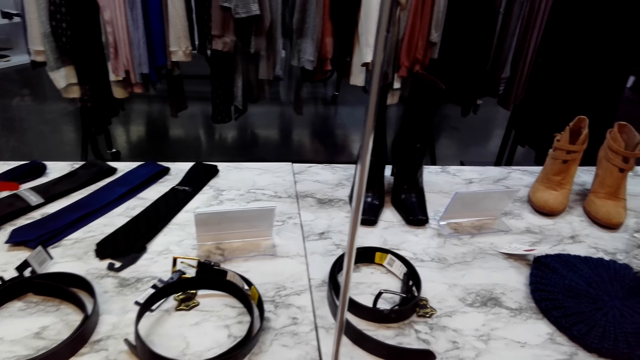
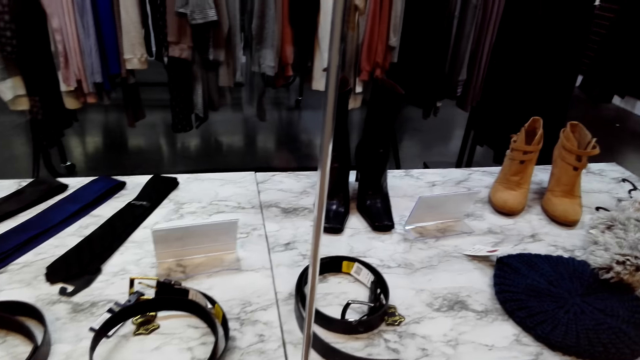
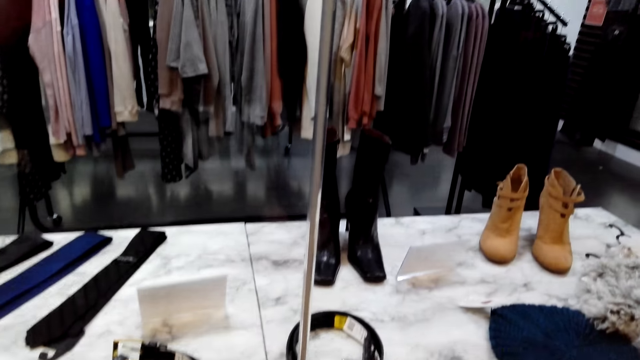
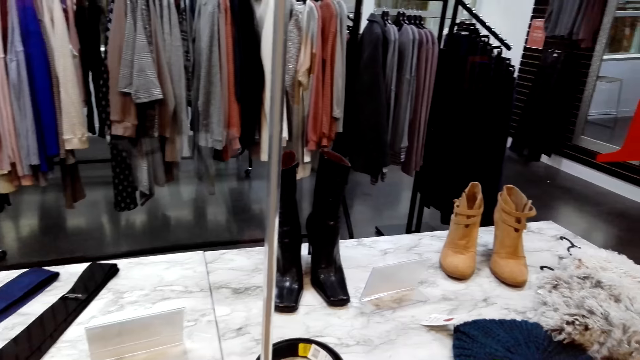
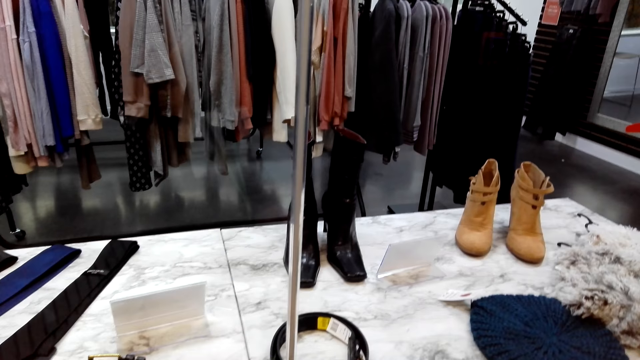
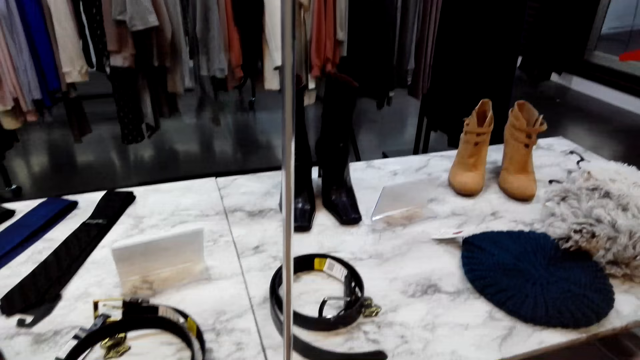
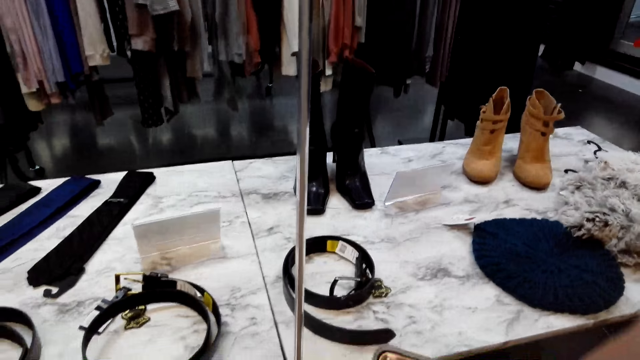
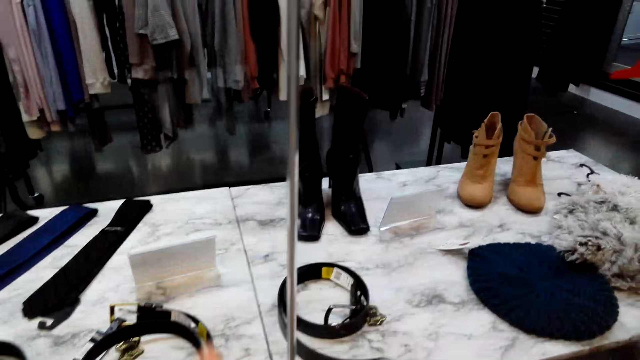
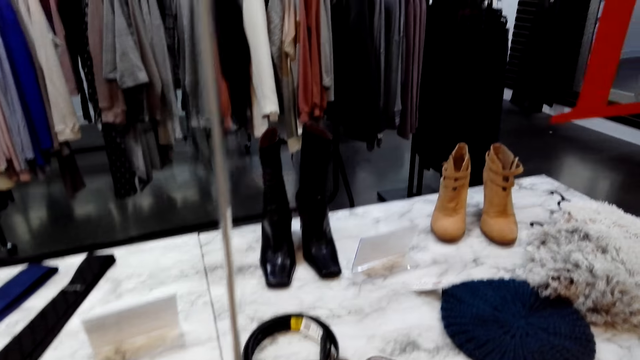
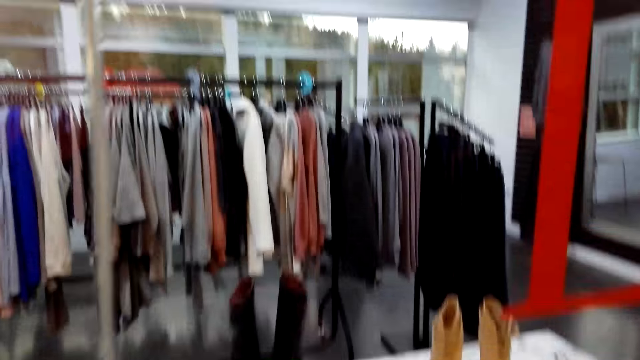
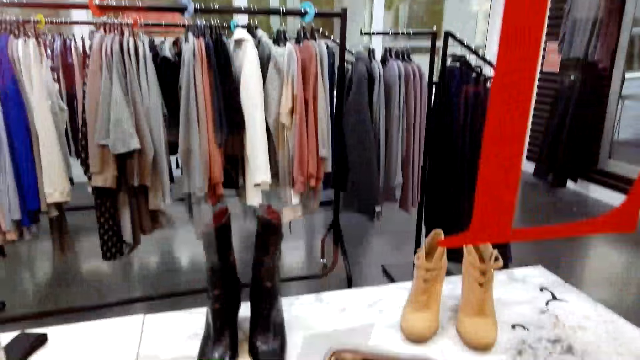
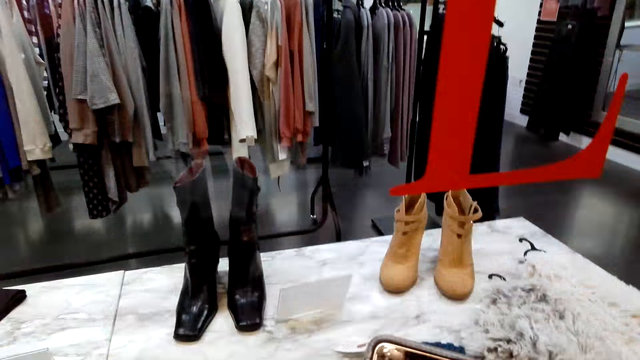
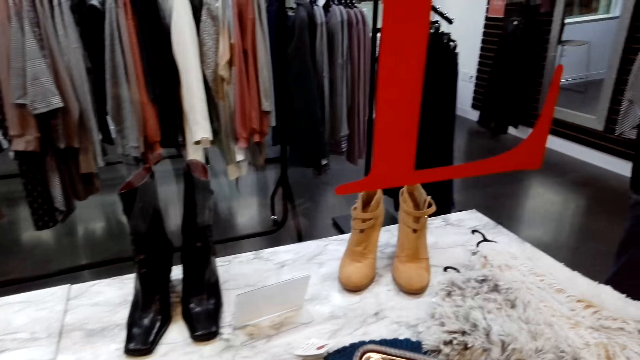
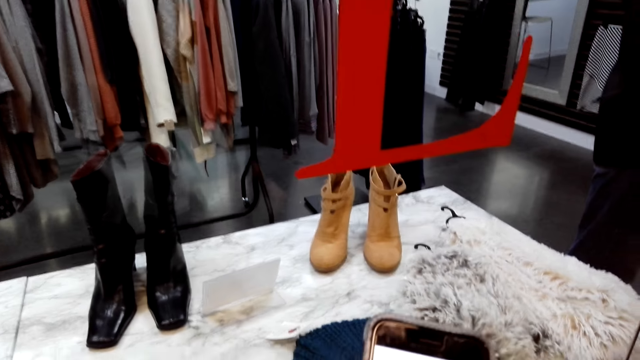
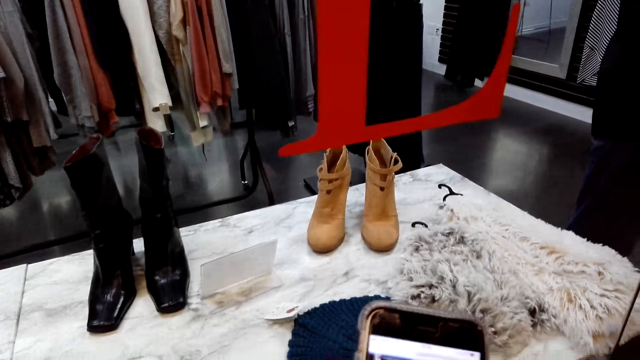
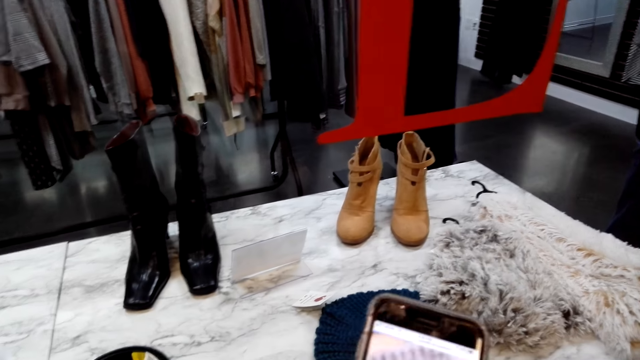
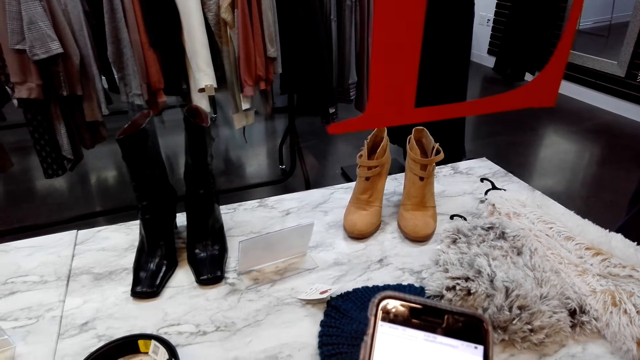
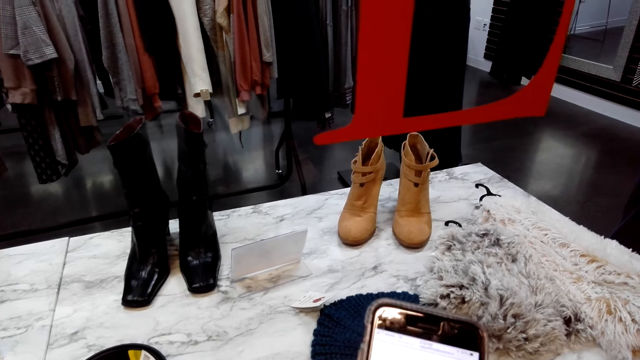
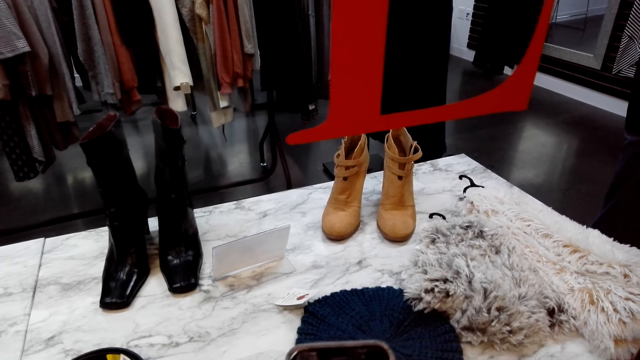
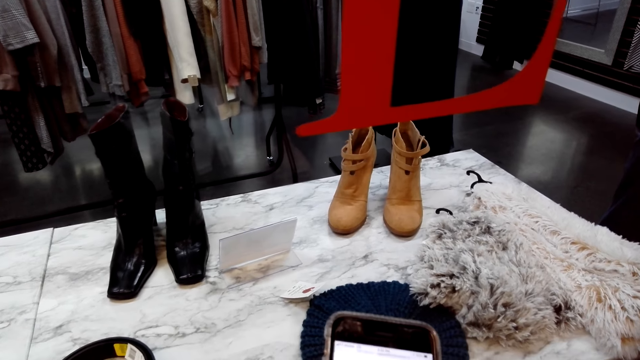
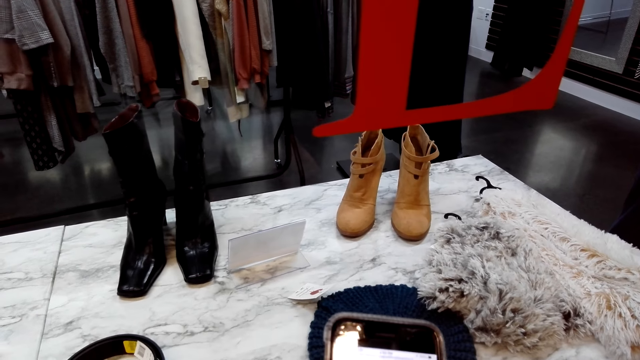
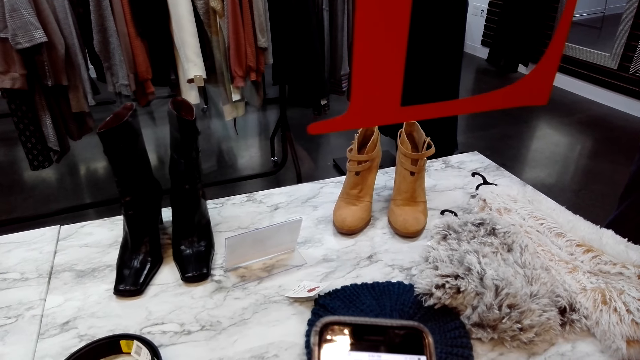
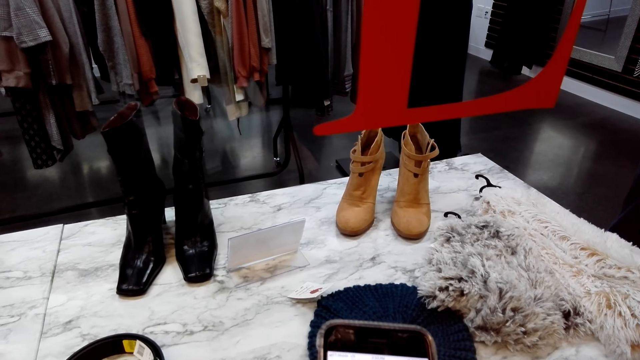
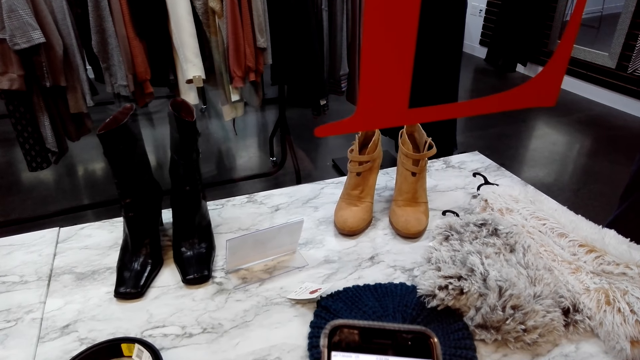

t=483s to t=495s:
The camera wearer moves a hand. They operate the phone. They scroll the cellphone.

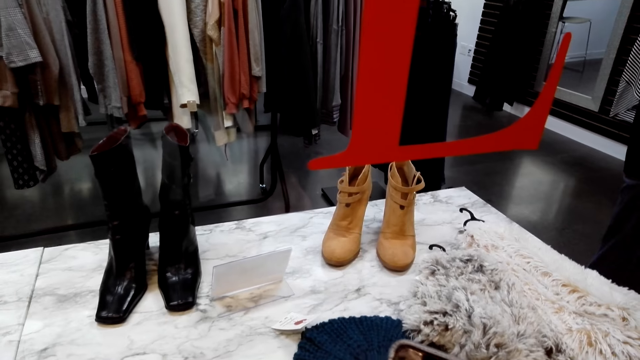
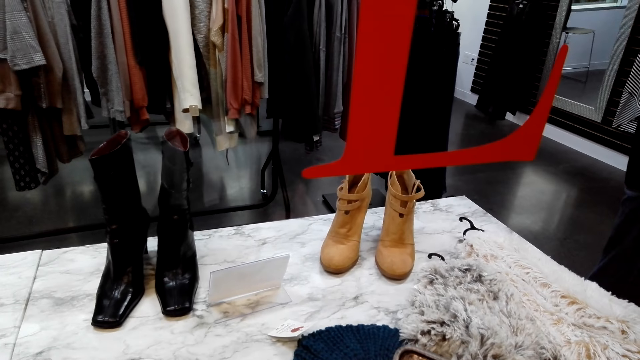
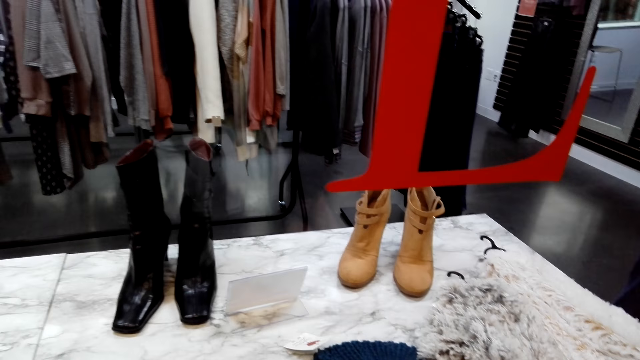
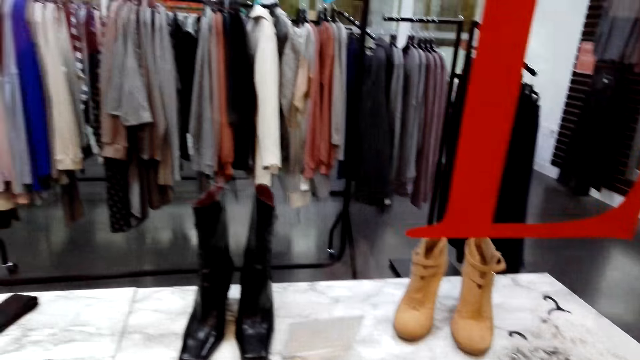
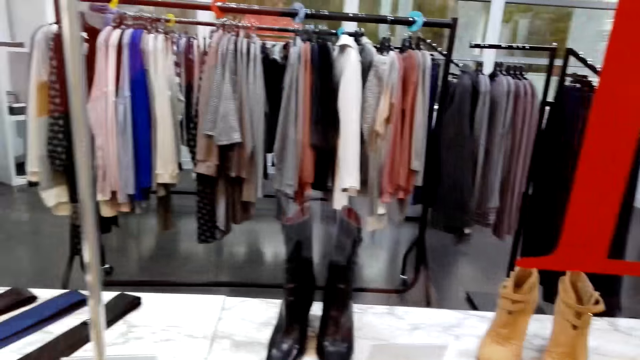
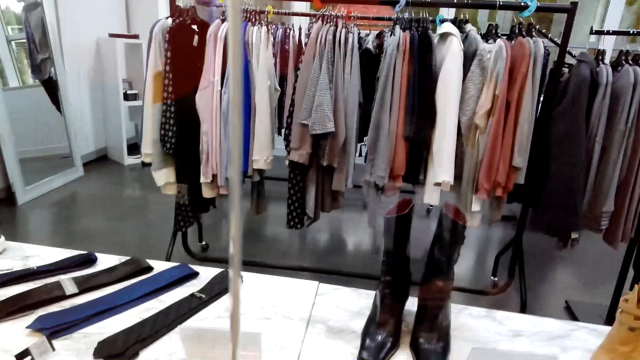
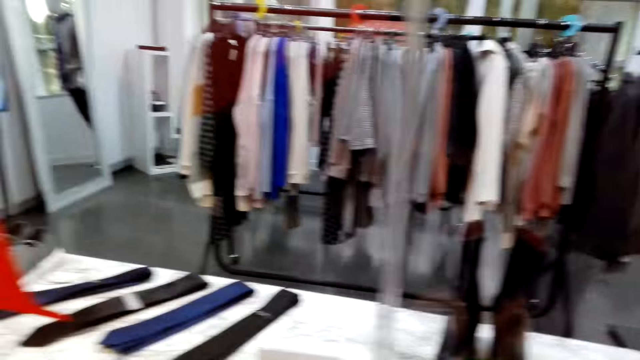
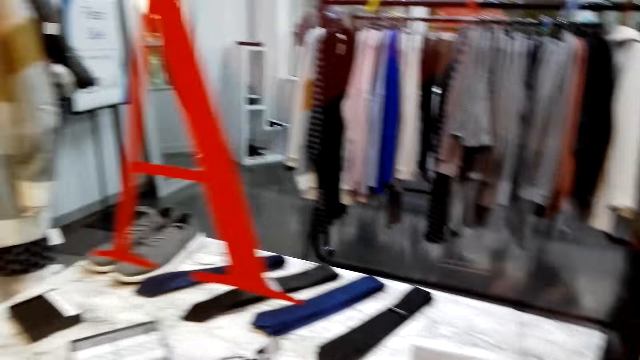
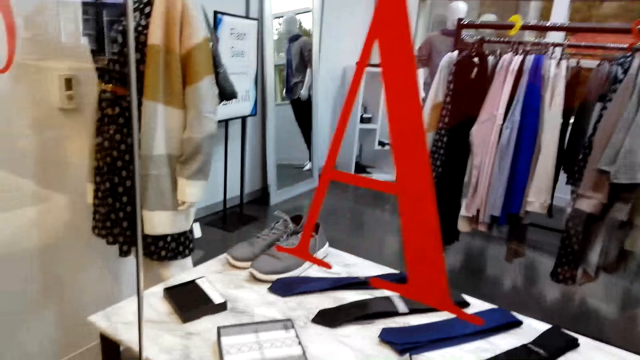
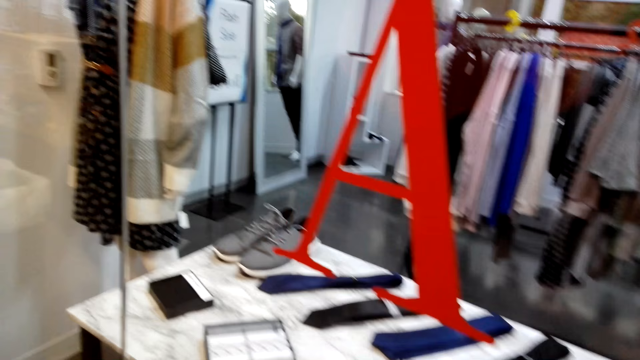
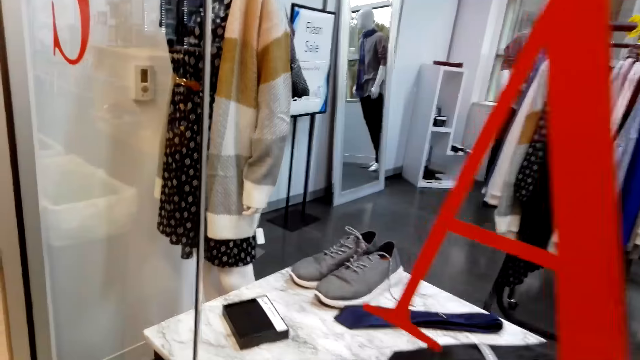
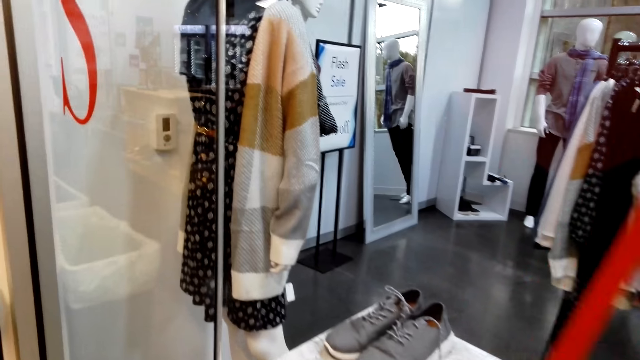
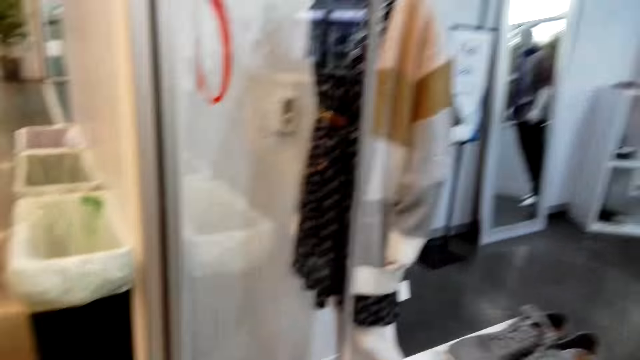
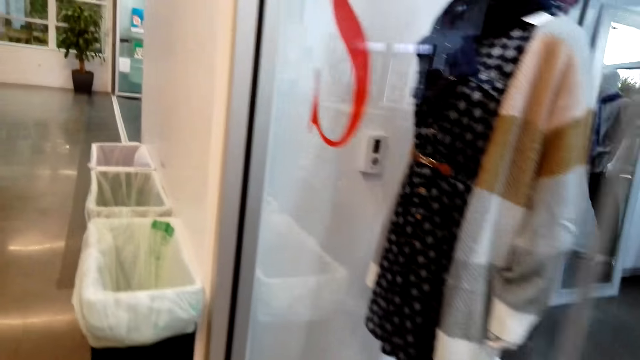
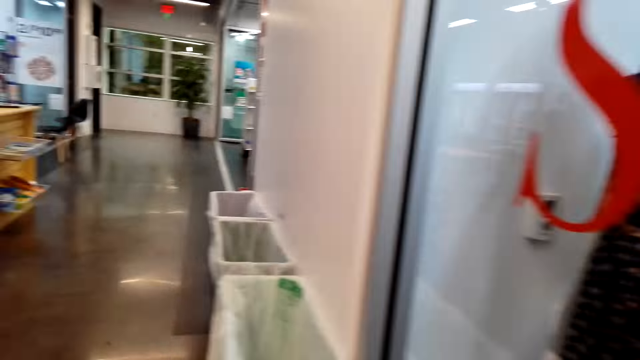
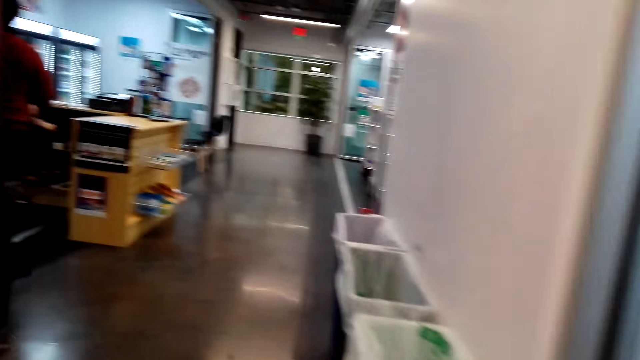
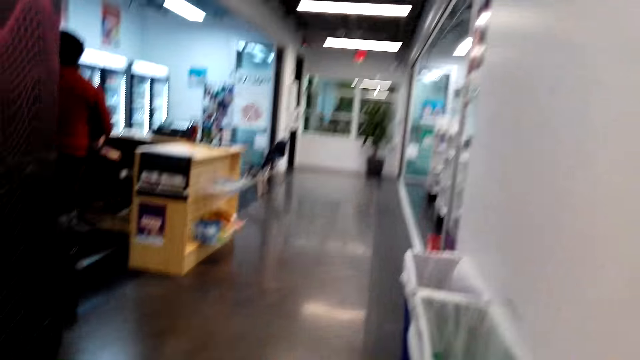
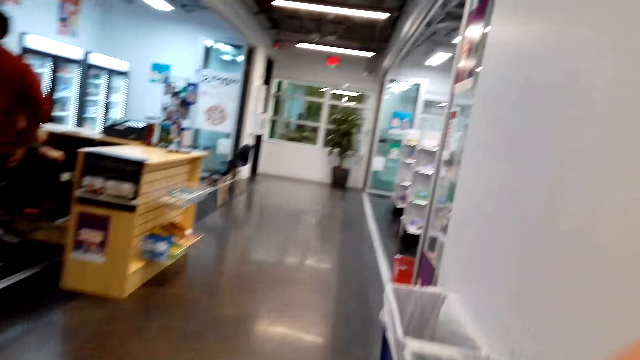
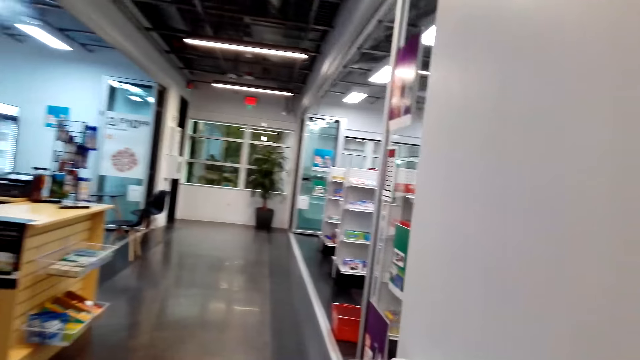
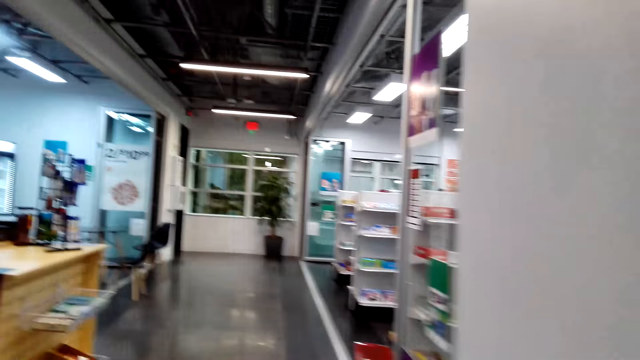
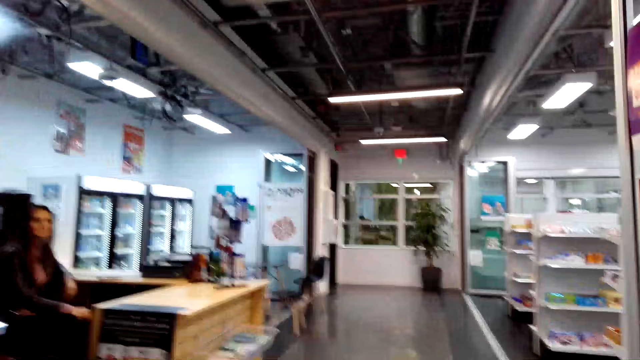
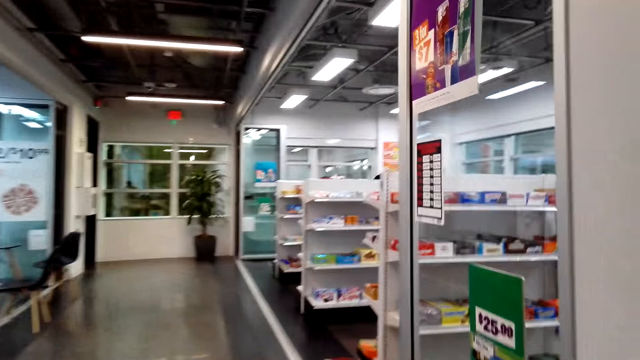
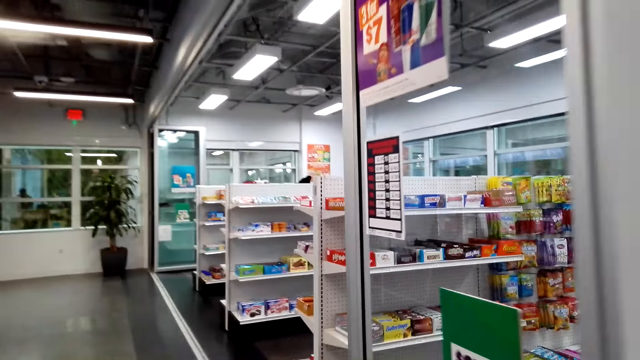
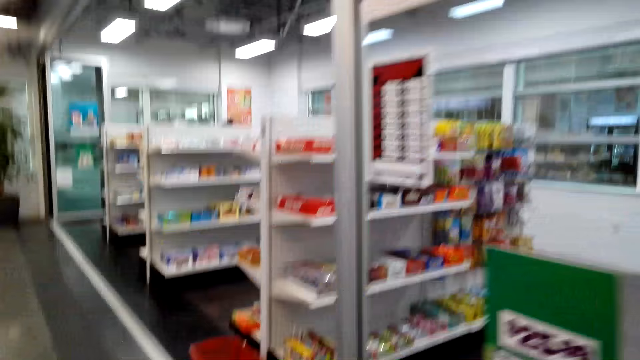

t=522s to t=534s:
The camera wearer moves around. They converse with a man. They stare at the cloths on the shelf. They walk towards the food shelf.
